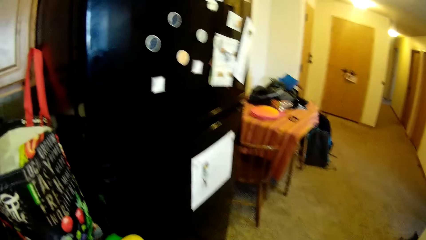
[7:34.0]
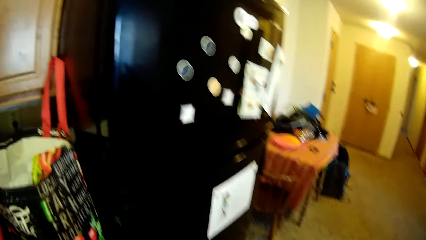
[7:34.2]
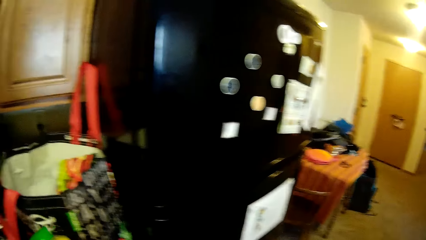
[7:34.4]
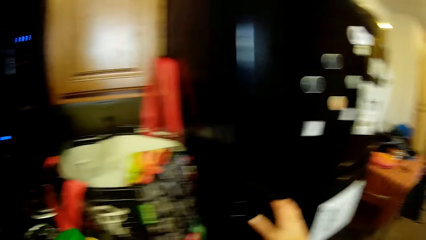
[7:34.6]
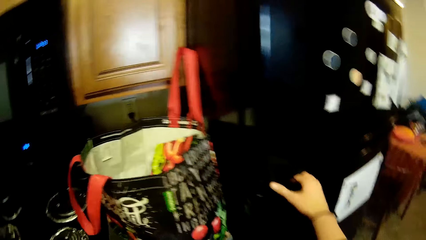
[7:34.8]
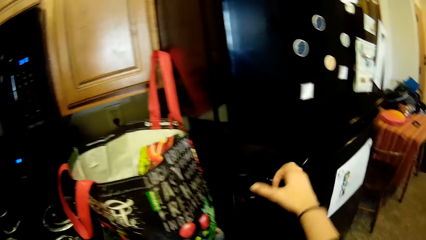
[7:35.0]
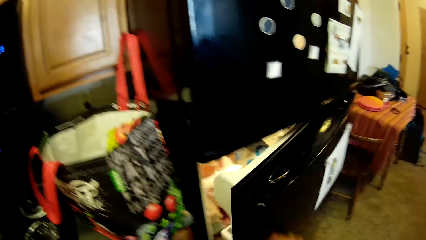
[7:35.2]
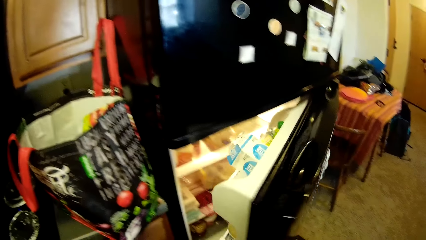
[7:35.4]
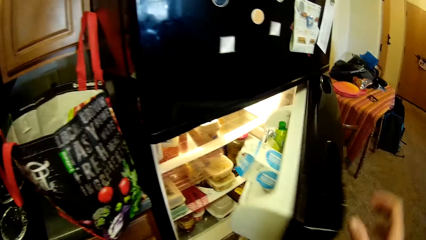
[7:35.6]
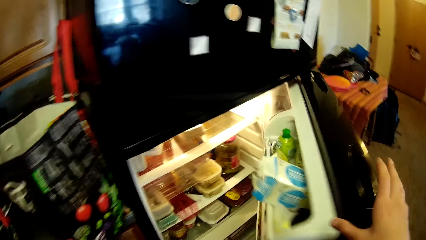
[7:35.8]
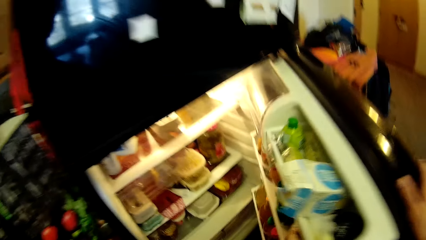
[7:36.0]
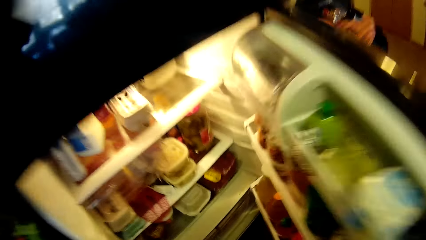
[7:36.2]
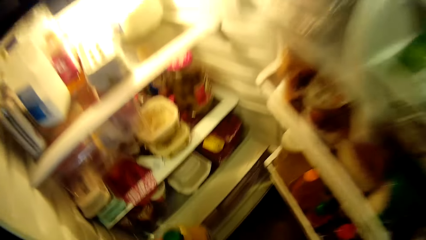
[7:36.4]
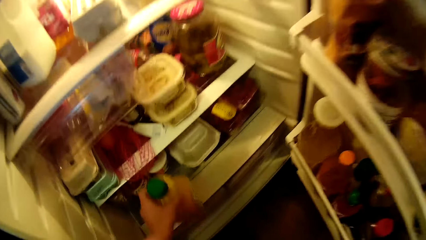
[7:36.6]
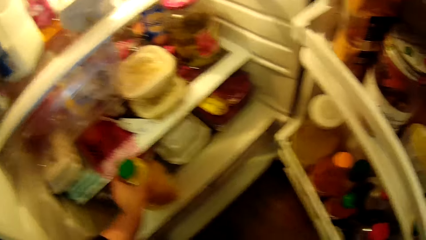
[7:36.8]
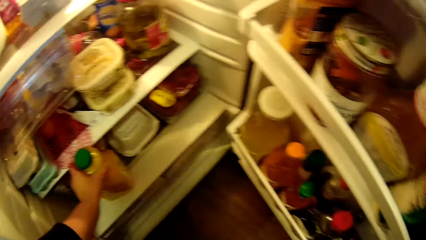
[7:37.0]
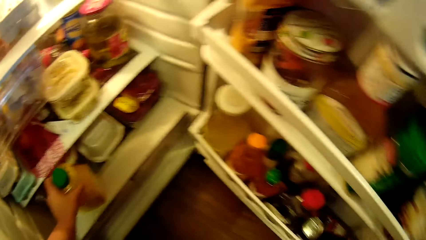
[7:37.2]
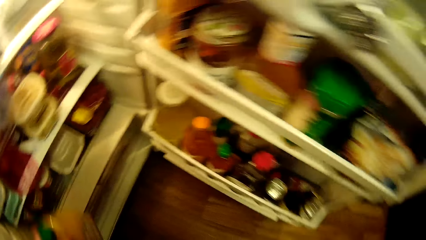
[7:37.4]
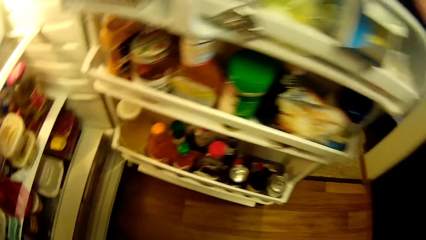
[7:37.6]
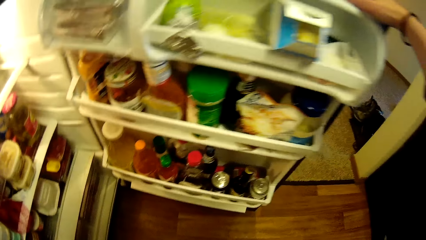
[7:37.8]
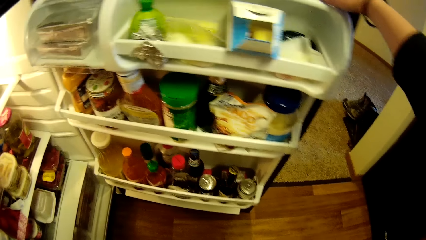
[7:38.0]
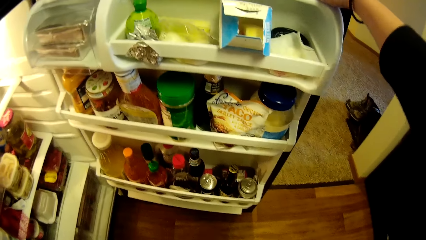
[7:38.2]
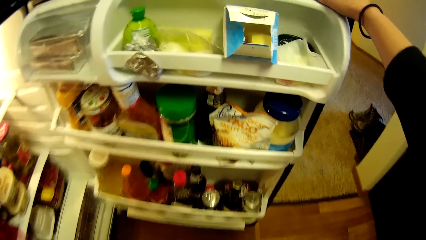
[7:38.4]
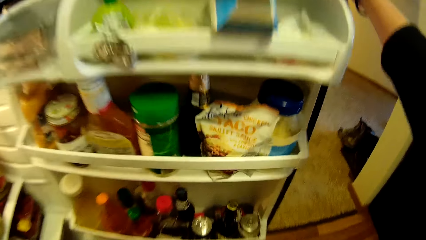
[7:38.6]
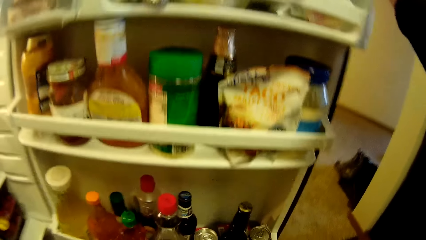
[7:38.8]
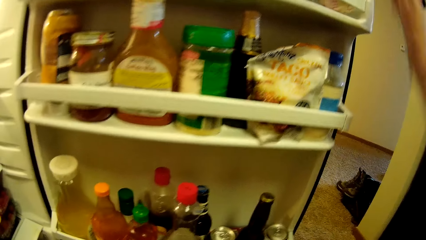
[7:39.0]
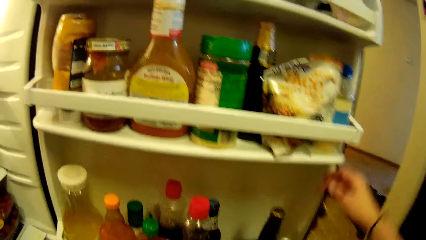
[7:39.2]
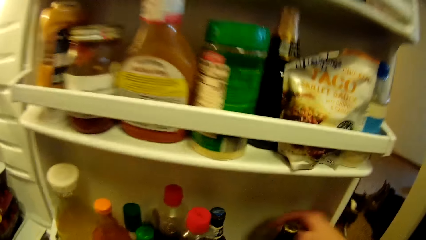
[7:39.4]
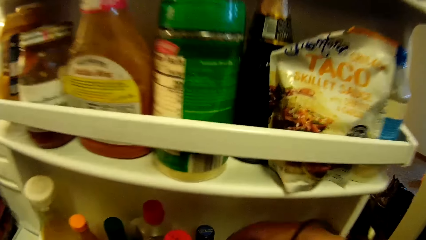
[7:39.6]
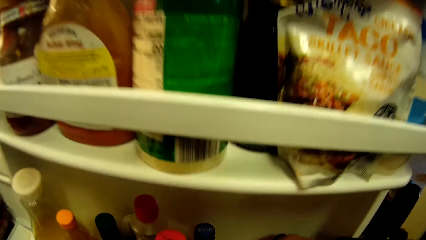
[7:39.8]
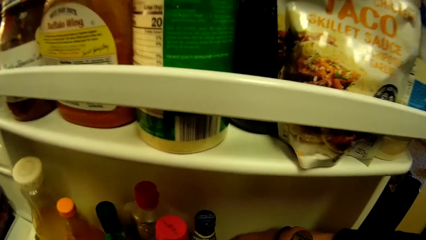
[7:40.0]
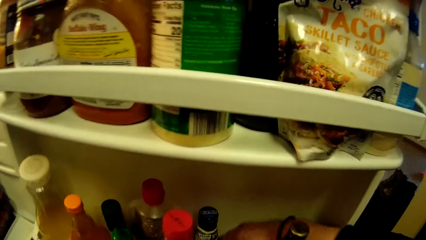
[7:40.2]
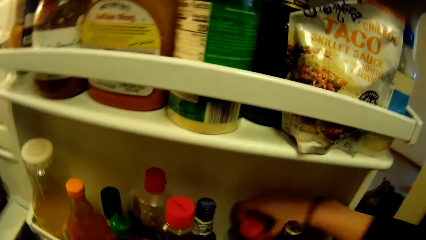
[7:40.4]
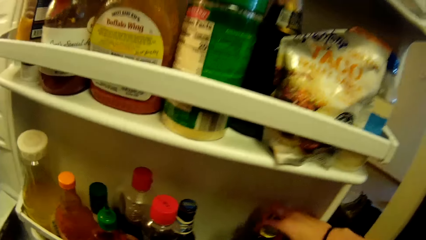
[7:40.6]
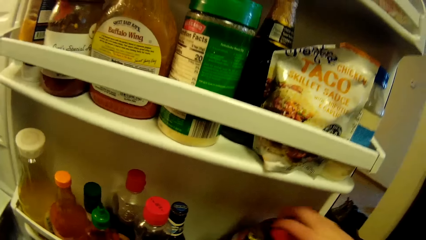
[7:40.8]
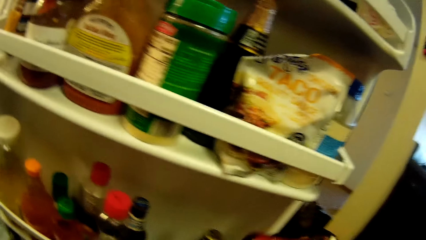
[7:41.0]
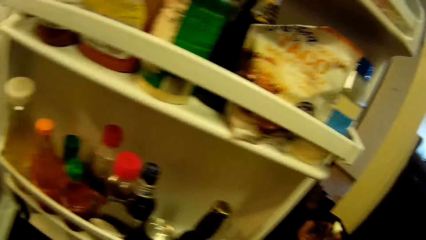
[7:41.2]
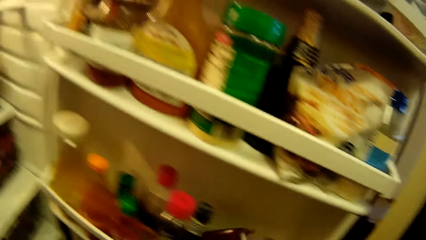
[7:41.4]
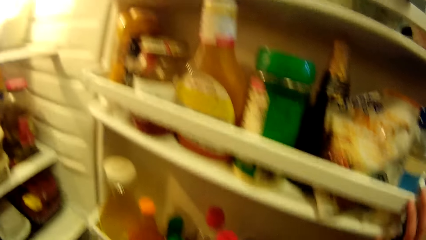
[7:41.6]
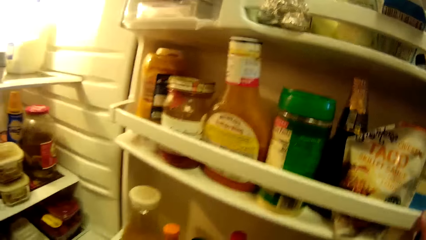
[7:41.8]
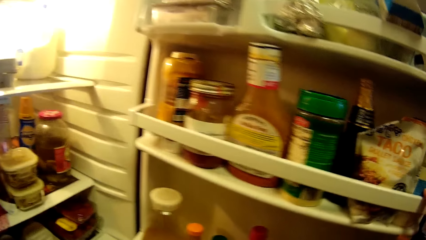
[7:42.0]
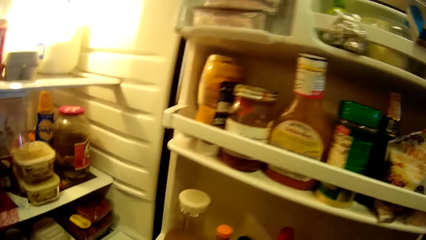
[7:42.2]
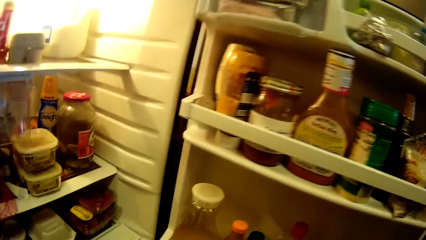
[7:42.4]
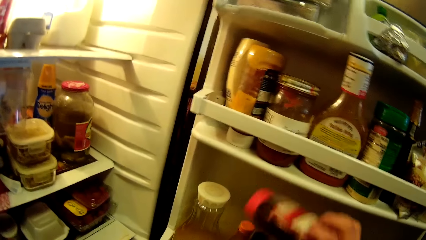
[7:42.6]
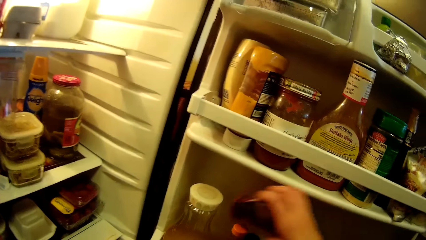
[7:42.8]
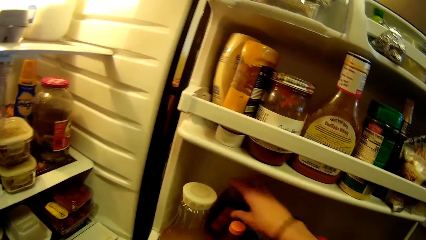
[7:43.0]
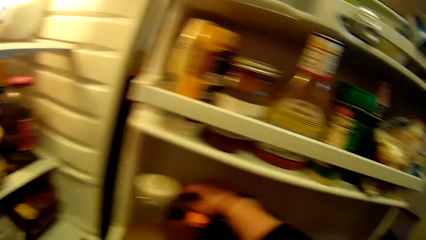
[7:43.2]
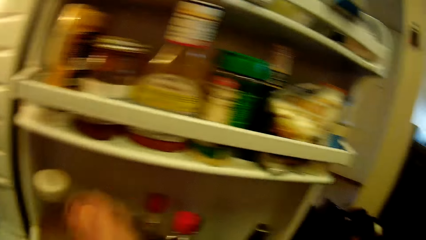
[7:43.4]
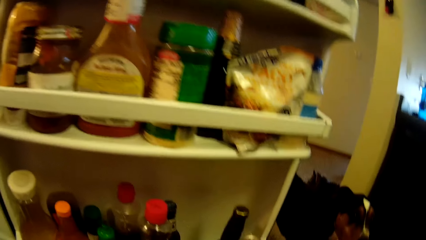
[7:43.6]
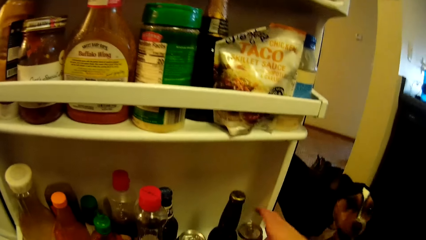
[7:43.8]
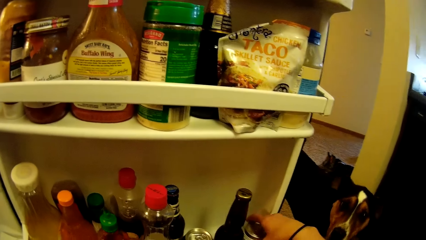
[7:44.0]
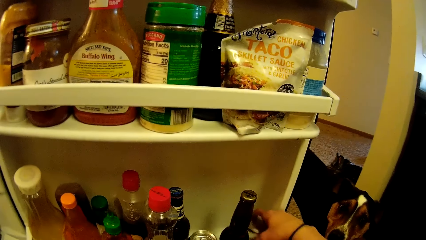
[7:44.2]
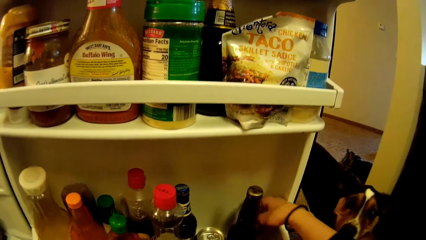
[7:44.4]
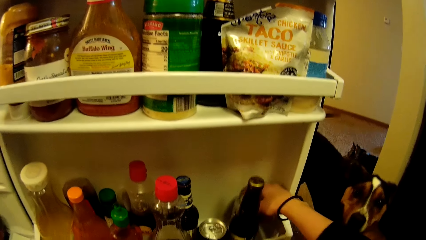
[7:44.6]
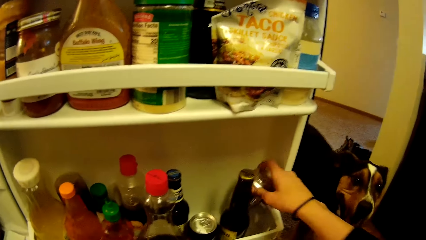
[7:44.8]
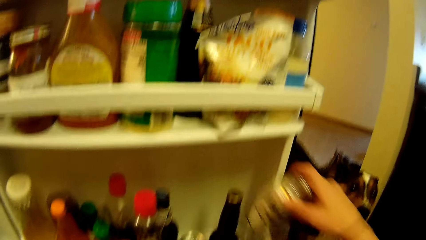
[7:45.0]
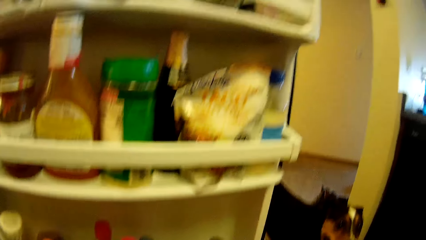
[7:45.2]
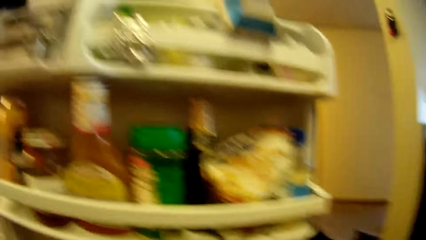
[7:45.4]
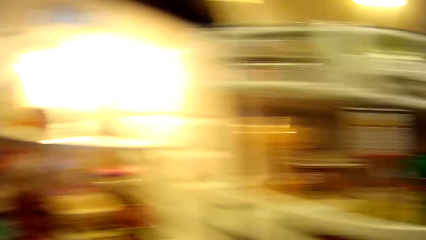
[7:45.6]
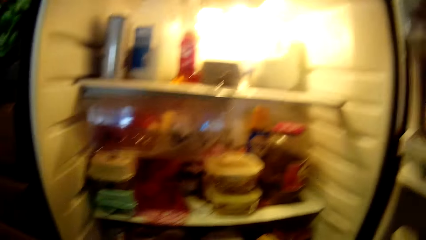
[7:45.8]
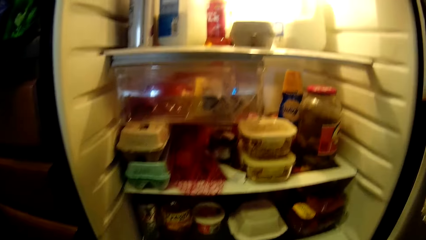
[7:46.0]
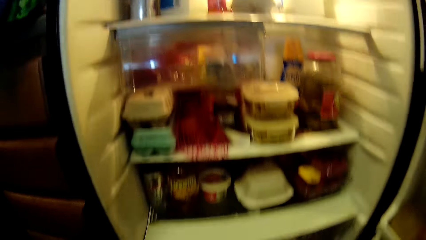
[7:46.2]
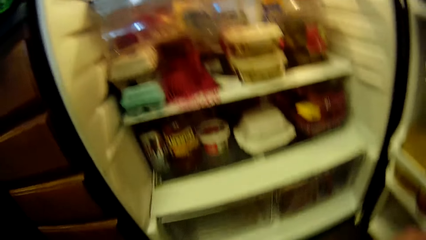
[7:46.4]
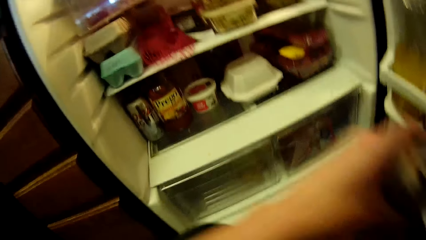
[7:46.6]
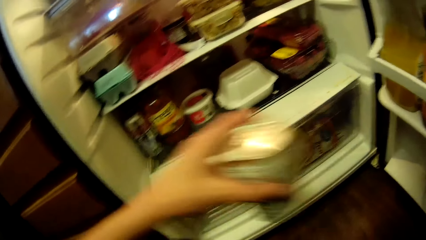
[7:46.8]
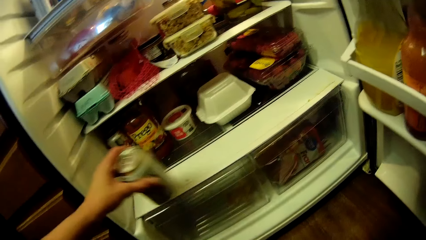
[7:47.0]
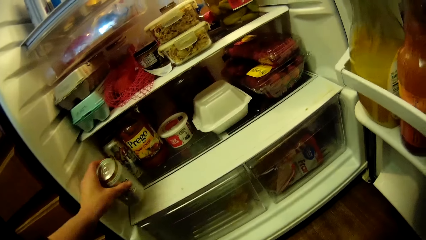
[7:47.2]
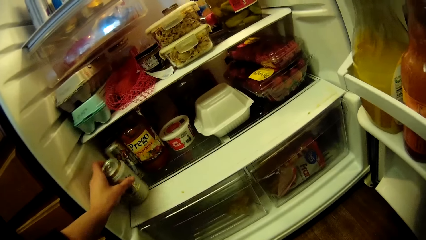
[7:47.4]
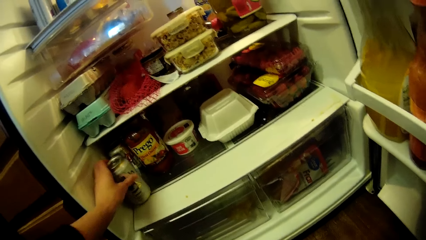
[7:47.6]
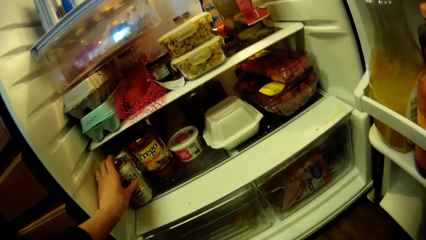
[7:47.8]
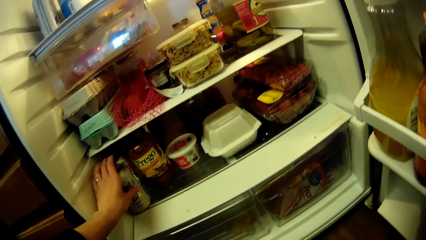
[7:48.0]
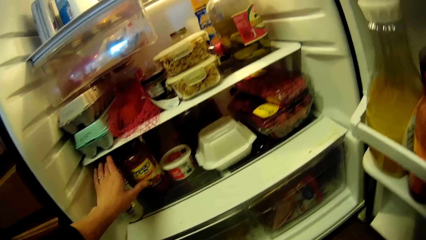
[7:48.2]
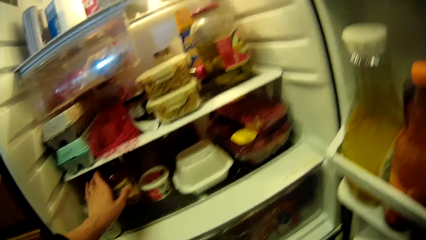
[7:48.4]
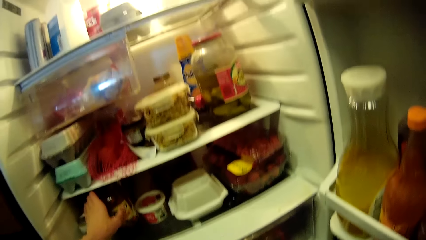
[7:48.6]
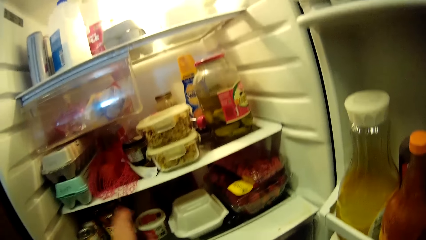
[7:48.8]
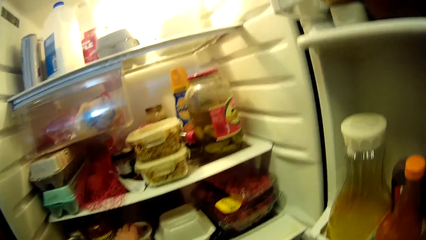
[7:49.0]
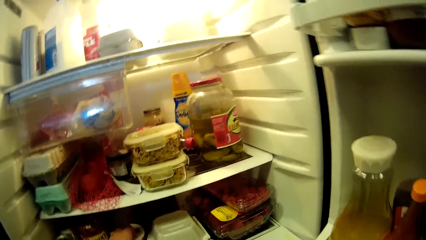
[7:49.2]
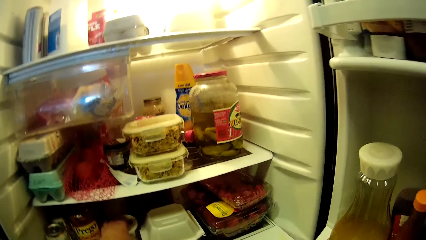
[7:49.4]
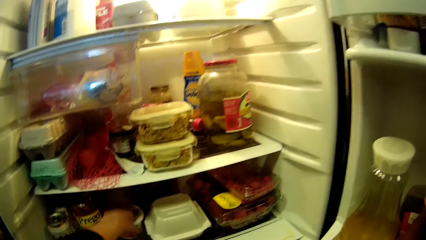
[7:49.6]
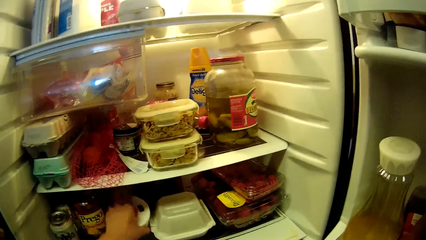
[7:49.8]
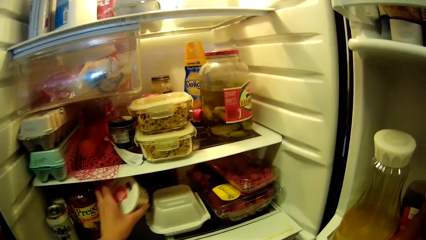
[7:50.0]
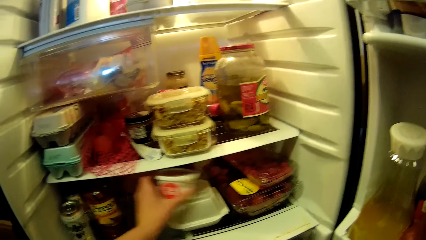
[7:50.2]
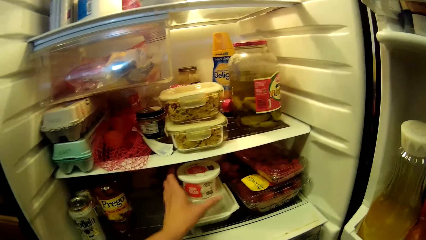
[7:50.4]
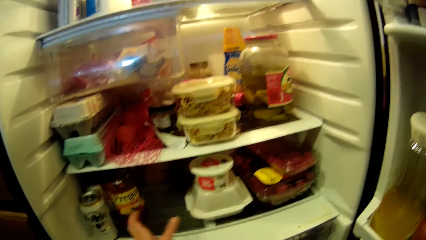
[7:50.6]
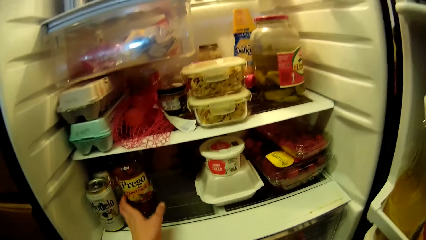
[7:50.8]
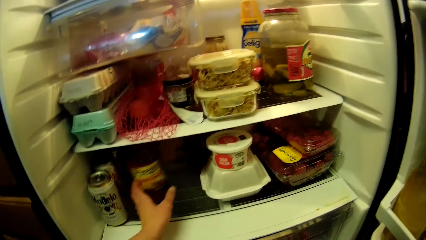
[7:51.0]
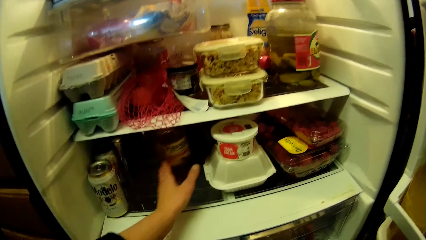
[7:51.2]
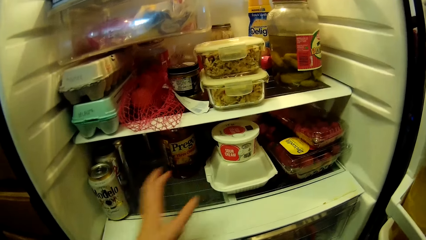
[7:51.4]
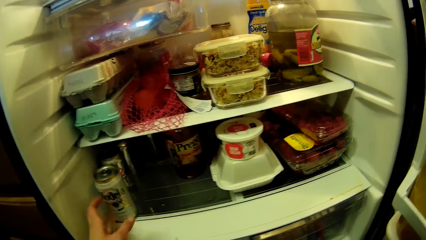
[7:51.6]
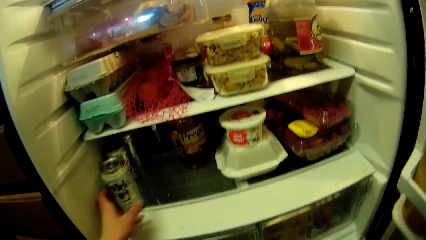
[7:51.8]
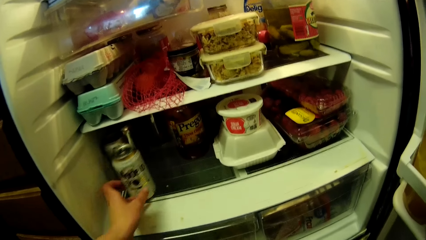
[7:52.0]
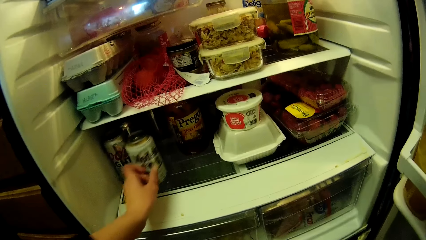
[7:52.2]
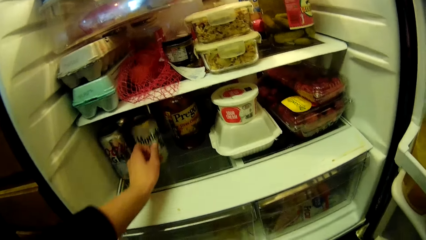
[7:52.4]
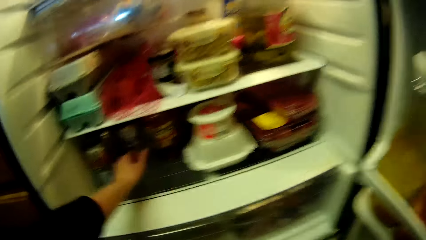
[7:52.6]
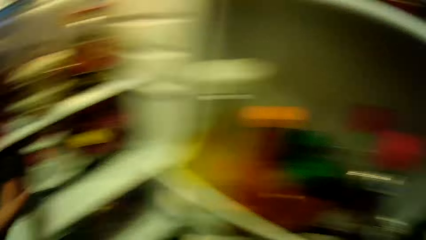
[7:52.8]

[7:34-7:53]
The camera wearer opens the refrigerator door. They try putting the bottle of juice in the refrigerator. They take out a bottle of ketchup from the refrigerator compartment. They put the bottle of ketchup in another position beside other bottles in the compartment. They take out a drink can from the refrigerator compartment. They place the can in another position in the refrigerator. They touch a jar of jam in the refrigerator. They touch cans in the fridge. They pick up a container of sour cream from the refrigerator. They place the container of sour cream on a takeaway pack inside the refrigerator. They move the jar of jam. They push the drink can further inside the refrigerator.
